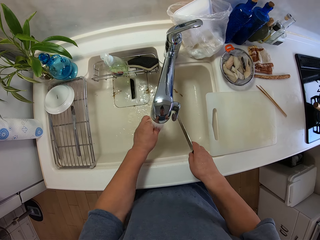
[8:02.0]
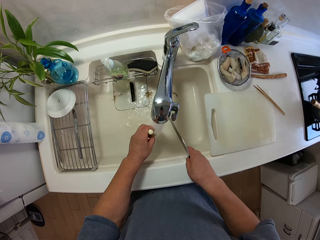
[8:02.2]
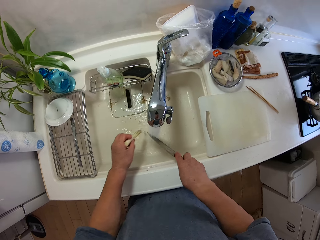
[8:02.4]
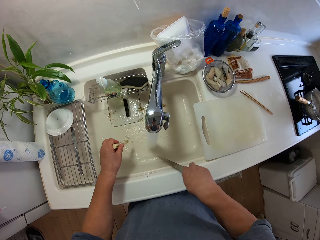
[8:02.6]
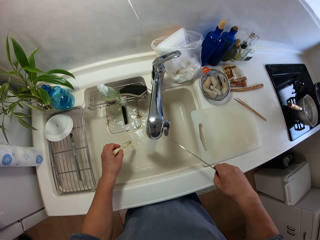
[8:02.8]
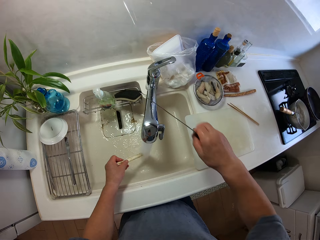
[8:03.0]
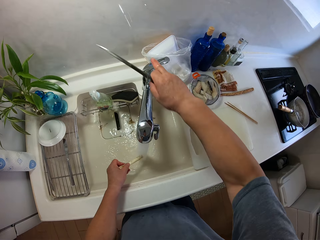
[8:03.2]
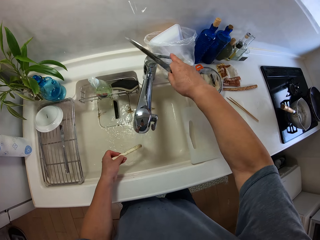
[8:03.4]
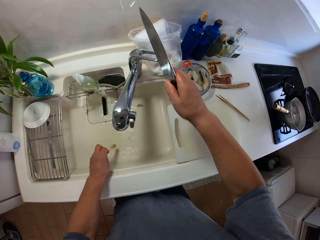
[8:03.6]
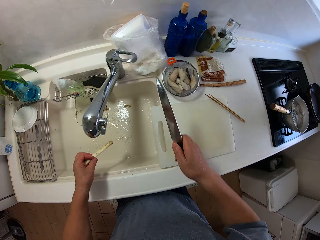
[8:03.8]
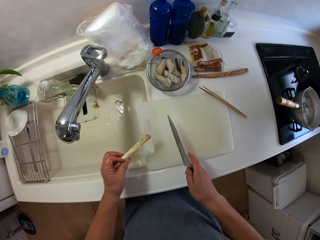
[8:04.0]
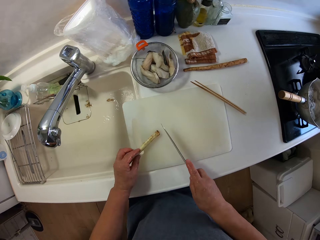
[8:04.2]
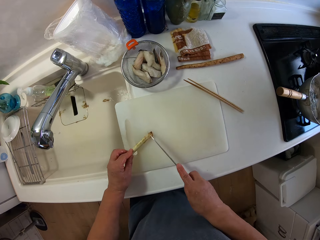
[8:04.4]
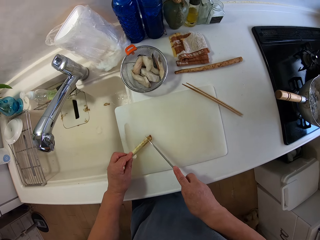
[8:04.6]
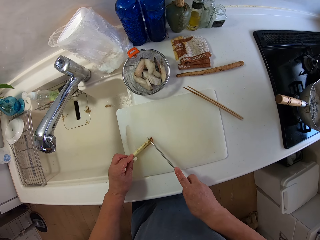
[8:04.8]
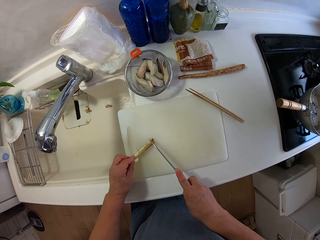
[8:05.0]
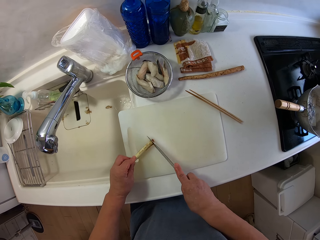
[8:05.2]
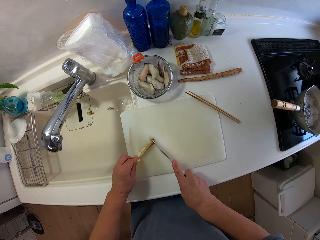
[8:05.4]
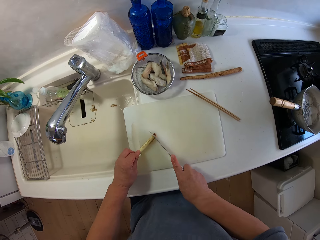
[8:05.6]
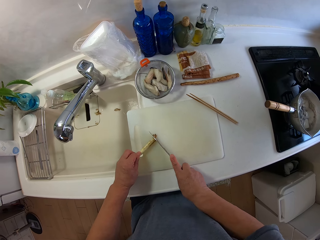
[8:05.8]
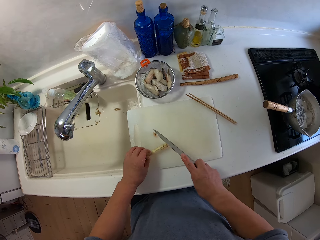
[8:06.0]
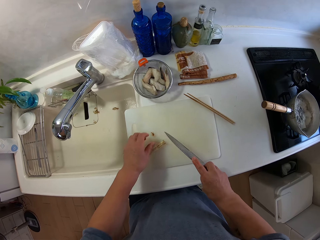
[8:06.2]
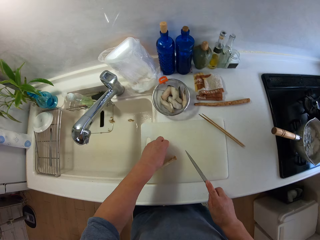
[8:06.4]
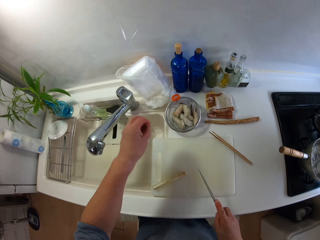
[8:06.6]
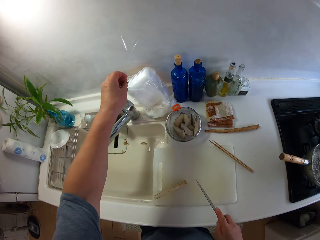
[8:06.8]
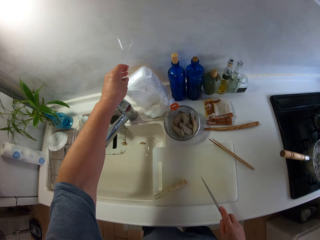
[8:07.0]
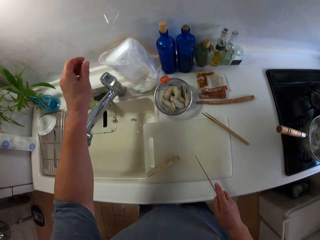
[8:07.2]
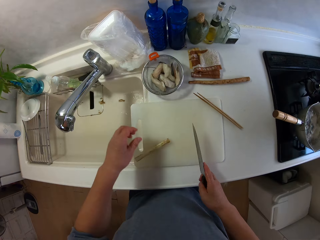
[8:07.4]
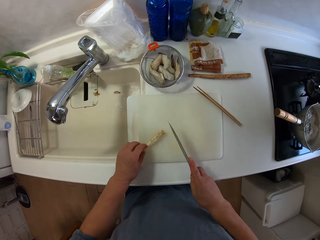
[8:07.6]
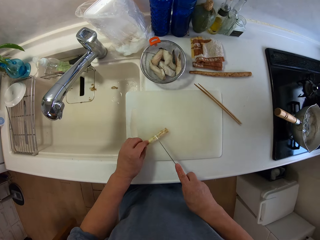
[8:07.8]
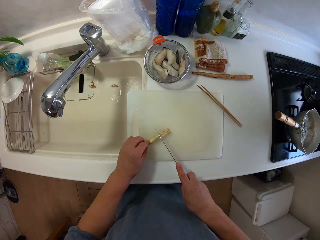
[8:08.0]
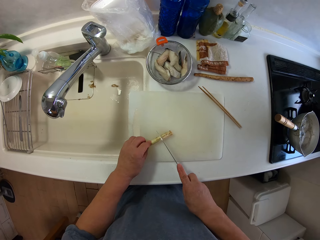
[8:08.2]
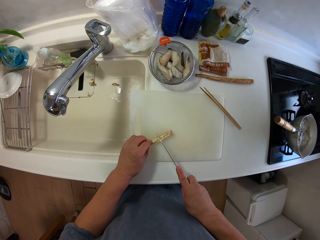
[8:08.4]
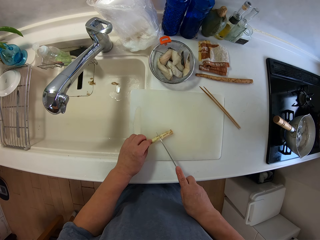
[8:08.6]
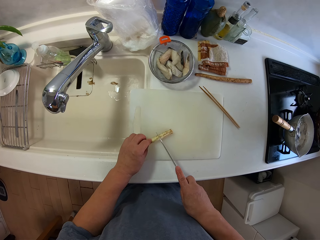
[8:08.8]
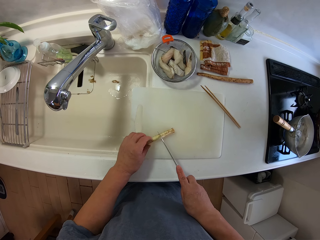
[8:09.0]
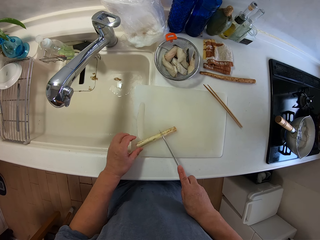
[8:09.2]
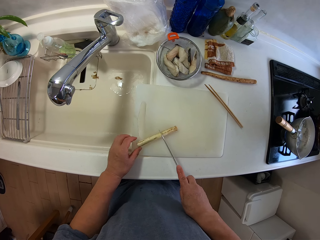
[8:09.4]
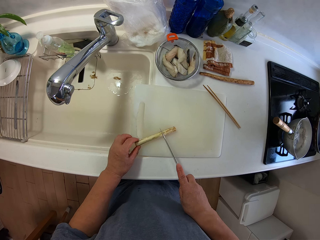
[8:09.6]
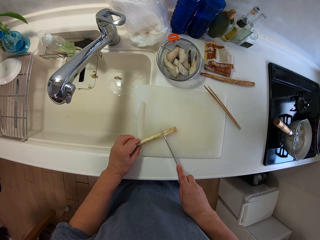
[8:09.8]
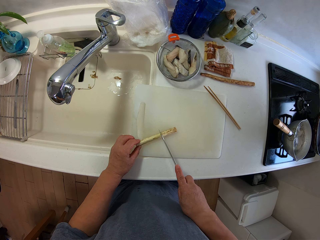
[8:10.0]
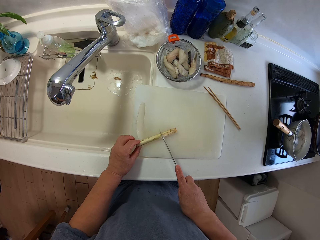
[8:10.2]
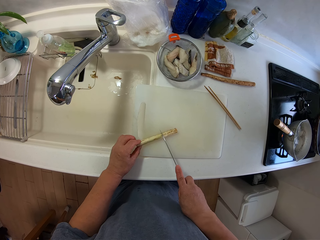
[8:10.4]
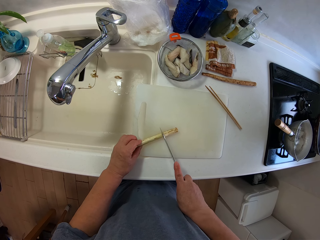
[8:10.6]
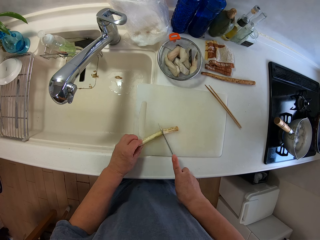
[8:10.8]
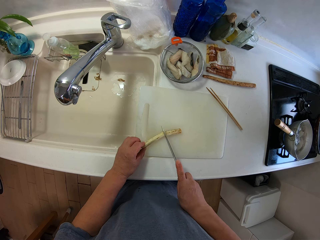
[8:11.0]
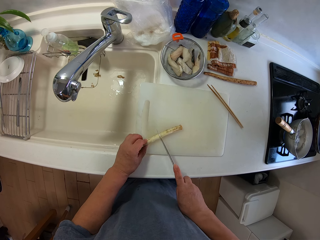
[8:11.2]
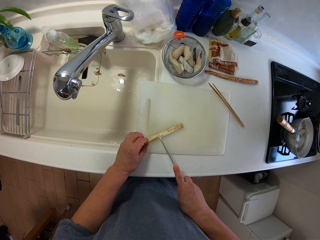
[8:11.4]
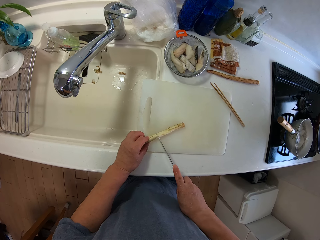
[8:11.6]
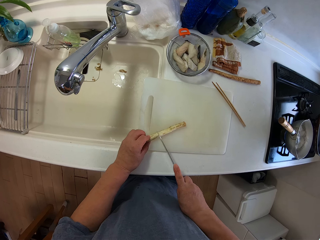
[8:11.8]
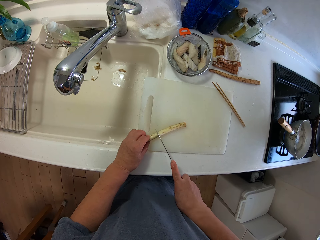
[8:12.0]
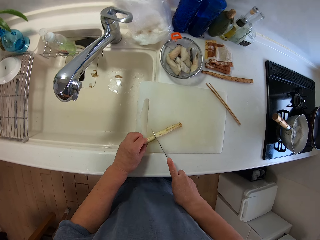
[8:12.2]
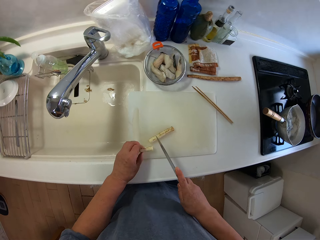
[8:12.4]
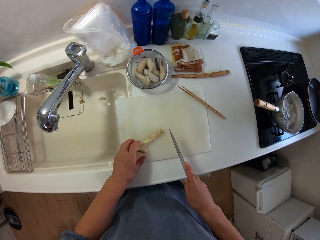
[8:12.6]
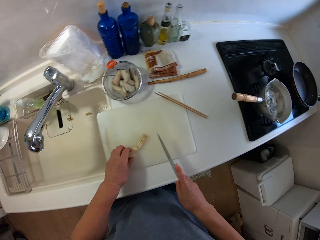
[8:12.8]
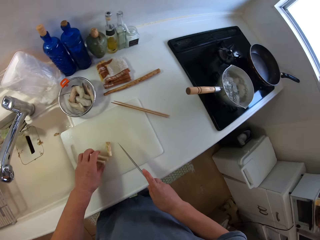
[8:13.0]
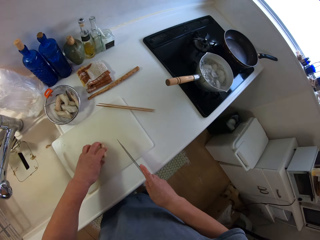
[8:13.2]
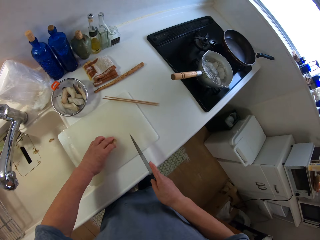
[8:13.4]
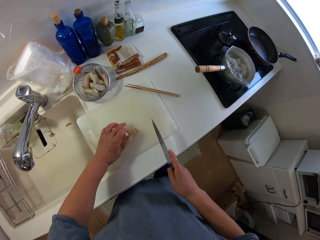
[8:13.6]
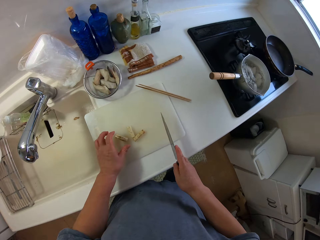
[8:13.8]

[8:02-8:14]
The camera wearer closes the water tap. They cut a stick. They drop the cut piece in a polybag. They cut the stick.

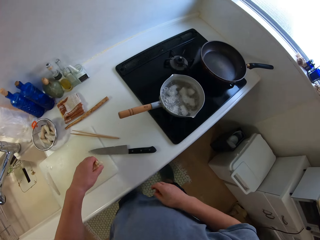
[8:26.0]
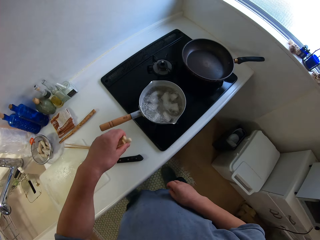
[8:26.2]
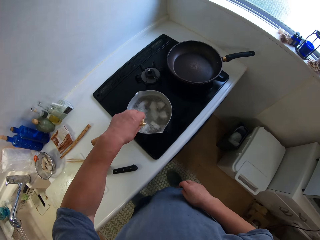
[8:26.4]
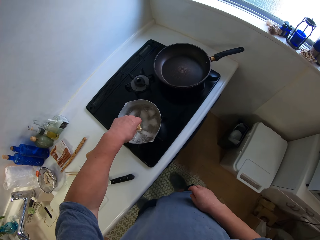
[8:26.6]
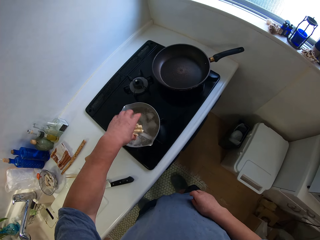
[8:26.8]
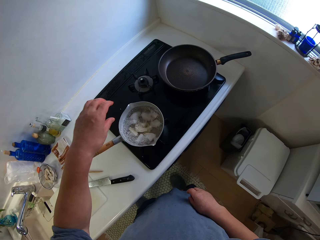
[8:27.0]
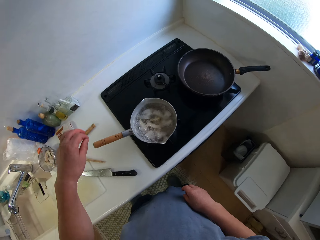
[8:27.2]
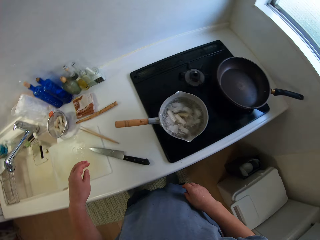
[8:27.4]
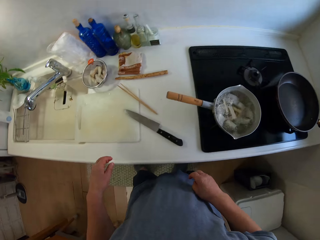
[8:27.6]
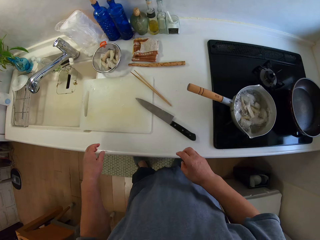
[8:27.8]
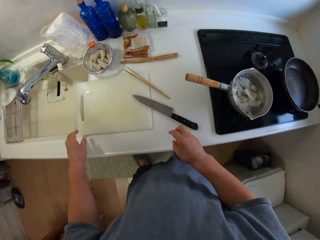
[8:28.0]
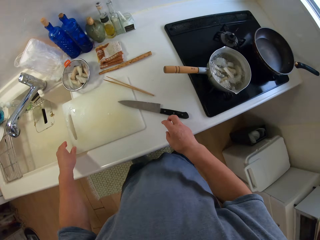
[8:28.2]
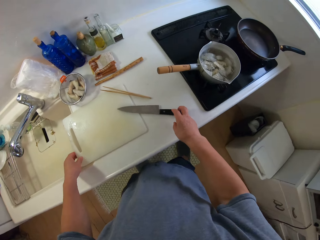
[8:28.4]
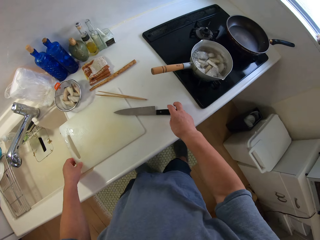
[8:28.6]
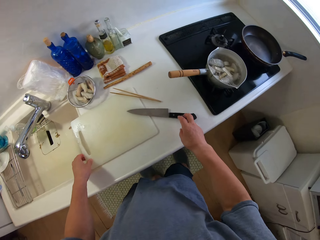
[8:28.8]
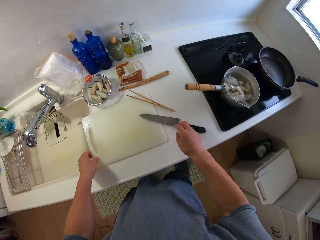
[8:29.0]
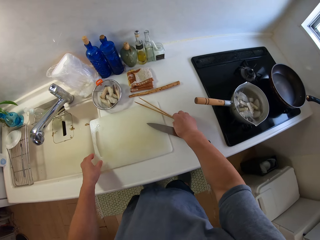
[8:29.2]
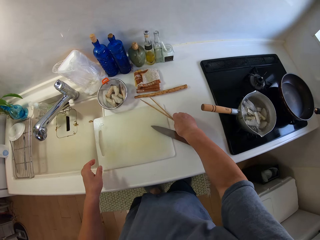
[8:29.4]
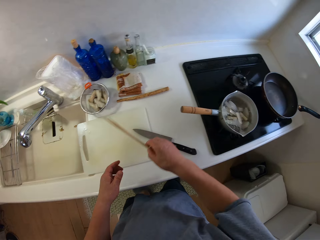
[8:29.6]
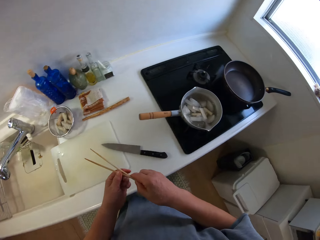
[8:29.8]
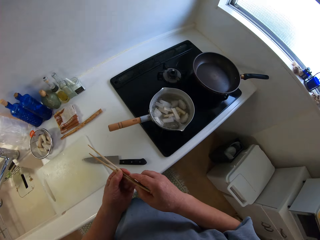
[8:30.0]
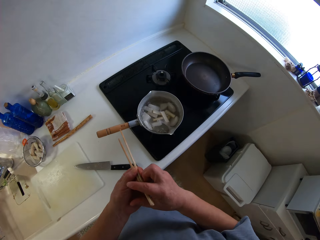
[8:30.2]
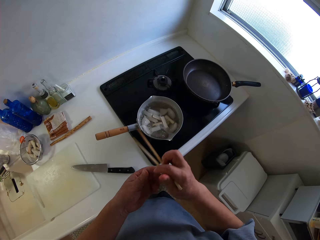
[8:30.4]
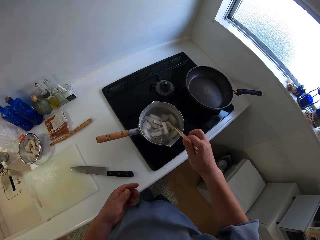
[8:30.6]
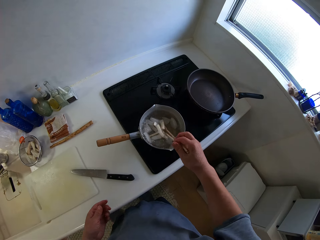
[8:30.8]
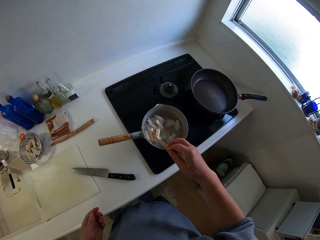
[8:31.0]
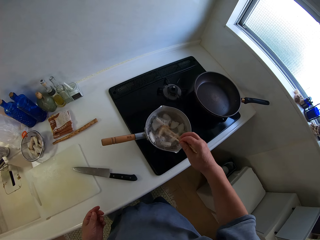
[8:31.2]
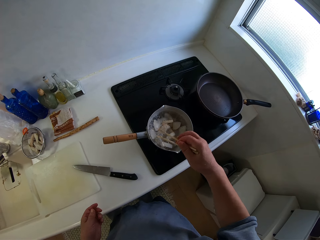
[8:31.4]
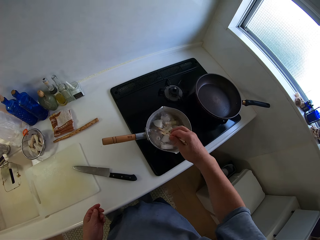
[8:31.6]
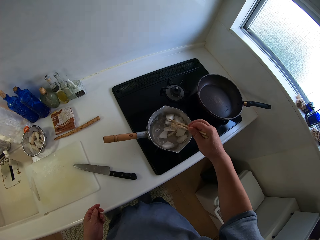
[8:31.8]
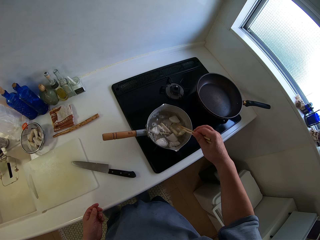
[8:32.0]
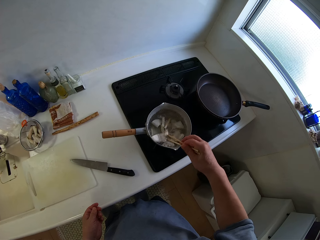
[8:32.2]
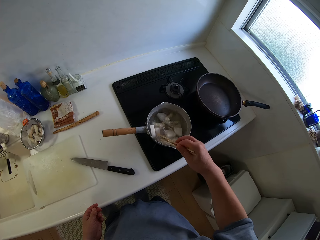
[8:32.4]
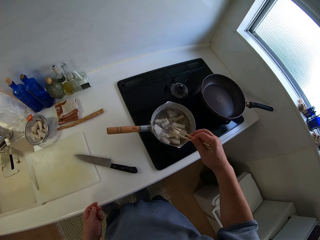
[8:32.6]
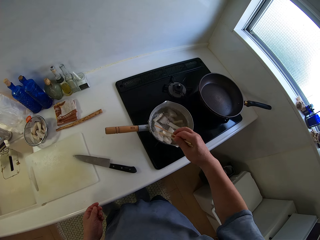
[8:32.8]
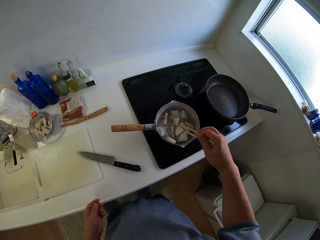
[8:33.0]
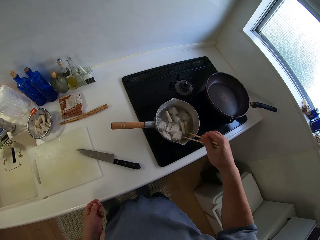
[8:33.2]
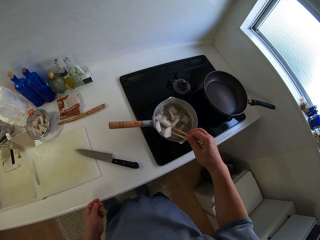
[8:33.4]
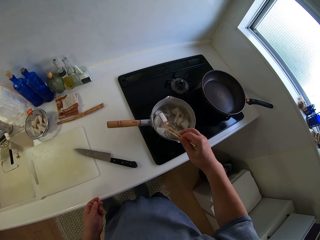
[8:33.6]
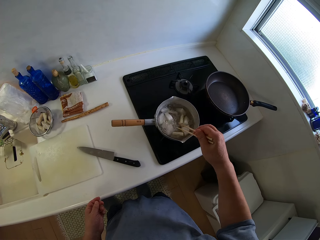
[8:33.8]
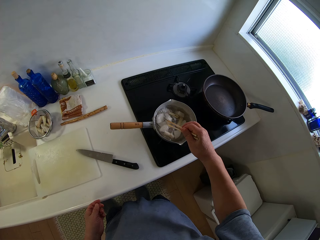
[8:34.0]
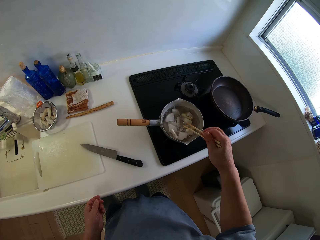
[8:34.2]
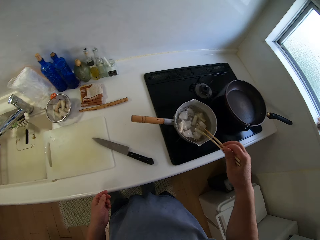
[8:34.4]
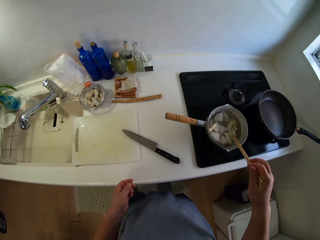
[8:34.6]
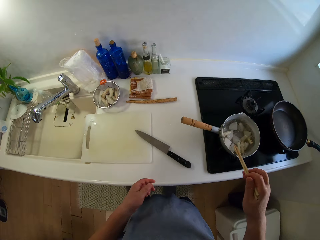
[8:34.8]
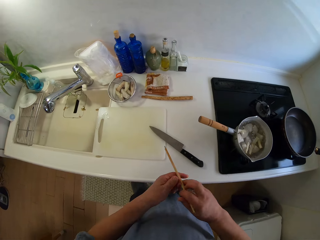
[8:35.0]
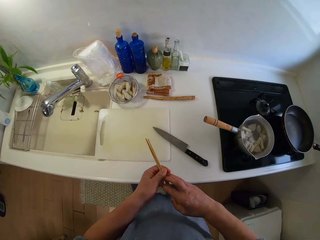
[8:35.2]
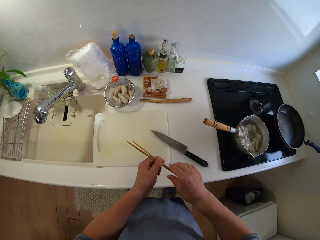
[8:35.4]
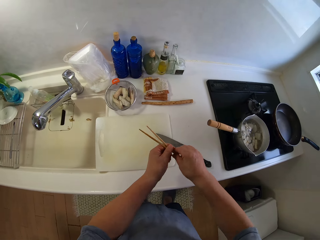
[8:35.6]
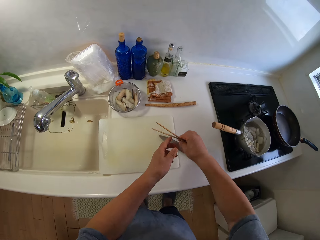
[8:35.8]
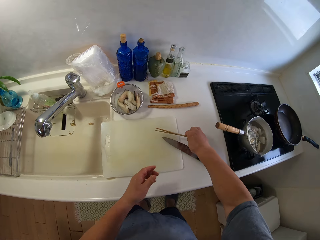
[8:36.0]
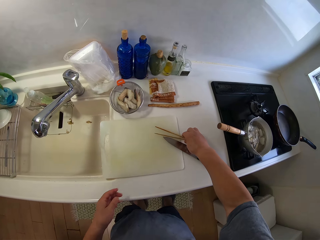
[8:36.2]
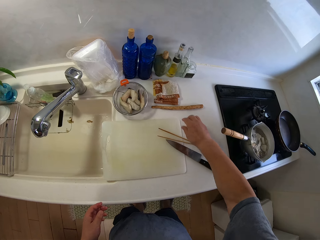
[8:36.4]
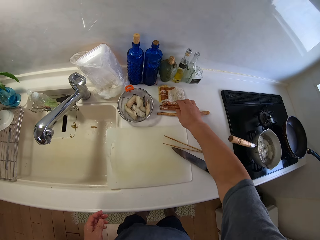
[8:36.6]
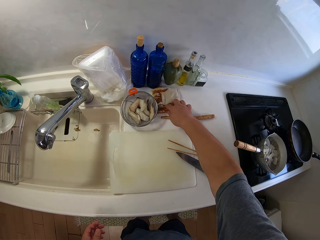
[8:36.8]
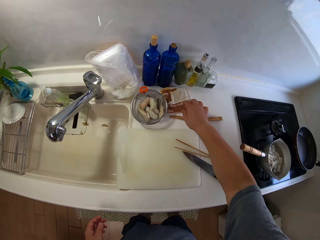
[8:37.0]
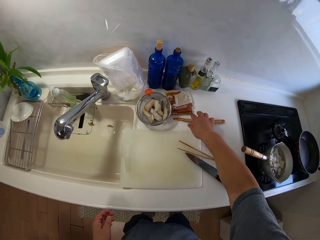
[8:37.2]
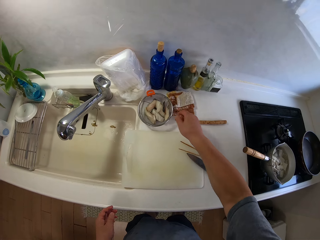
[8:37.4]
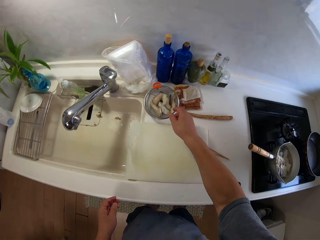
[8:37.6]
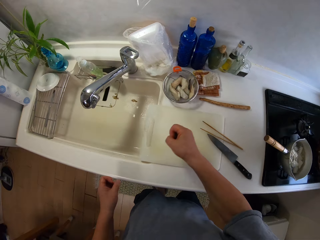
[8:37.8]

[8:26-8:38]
The camera wearer pours the stick into the pan. They pick up the chopsticks. They stir the pan with the chopsticks. They put down the chopsticks.
